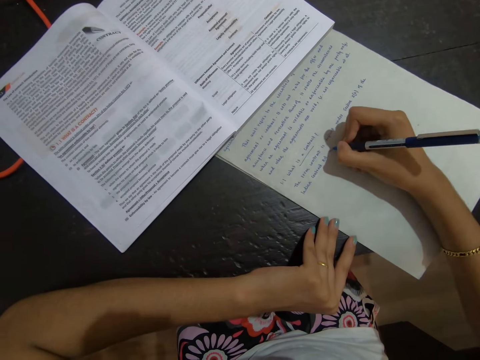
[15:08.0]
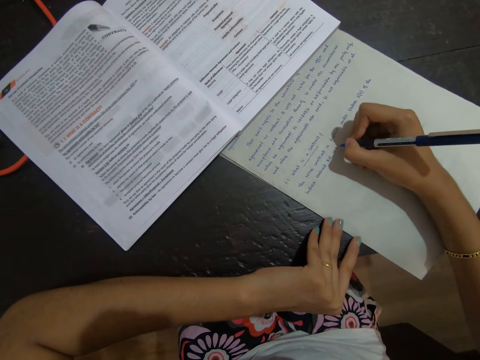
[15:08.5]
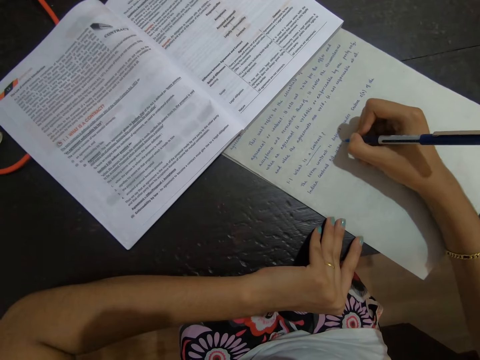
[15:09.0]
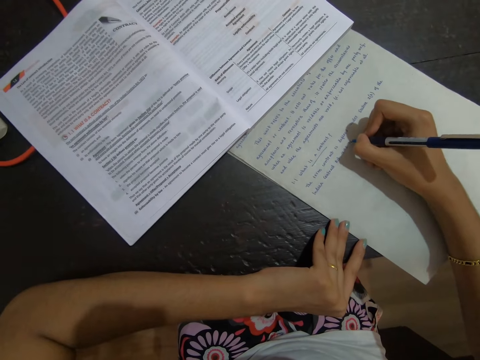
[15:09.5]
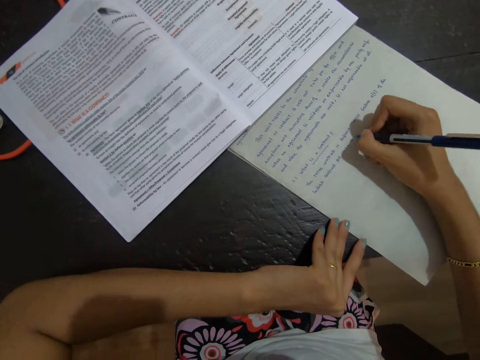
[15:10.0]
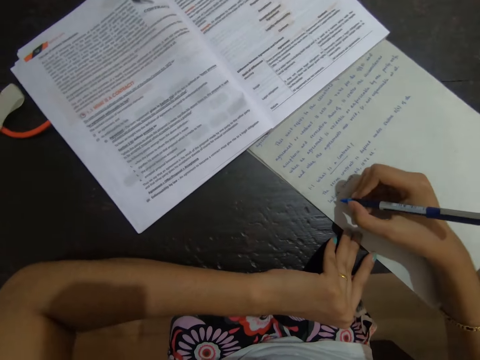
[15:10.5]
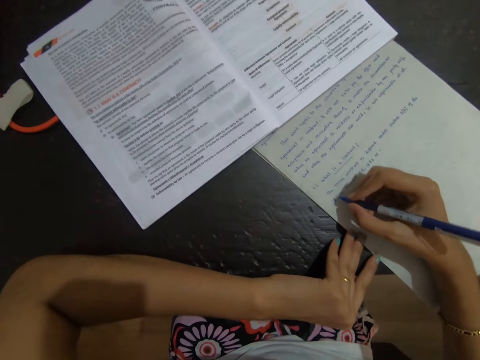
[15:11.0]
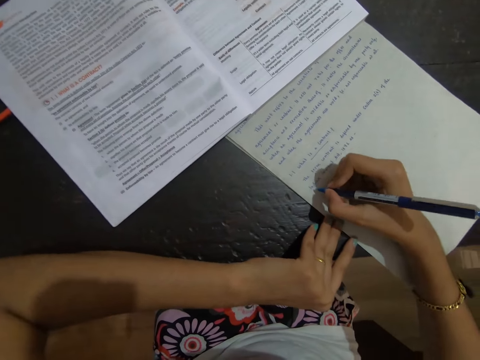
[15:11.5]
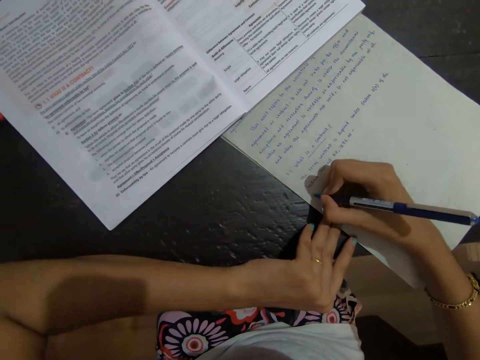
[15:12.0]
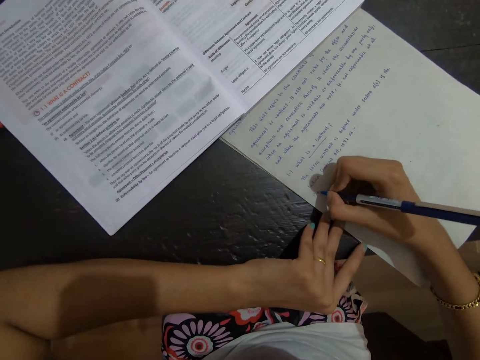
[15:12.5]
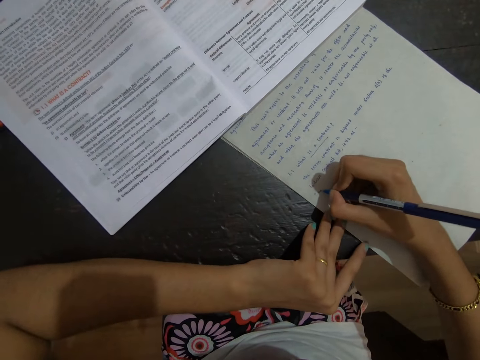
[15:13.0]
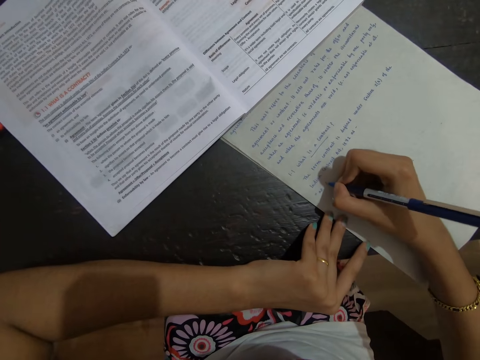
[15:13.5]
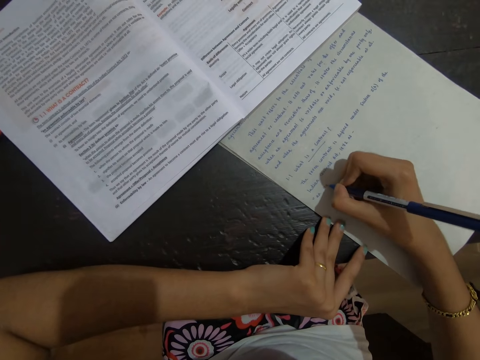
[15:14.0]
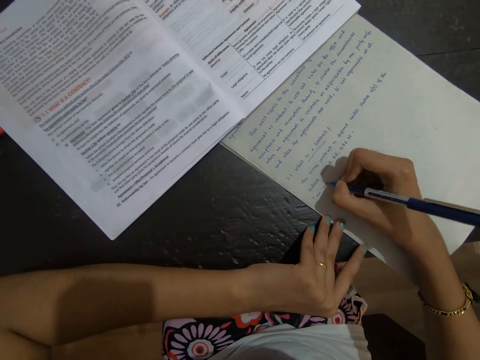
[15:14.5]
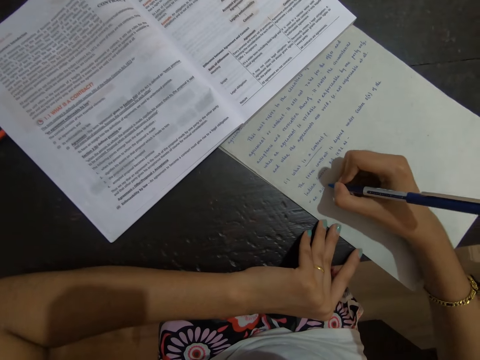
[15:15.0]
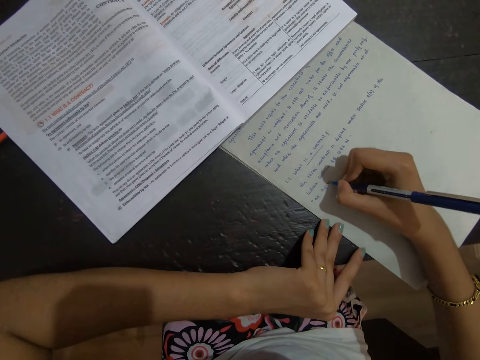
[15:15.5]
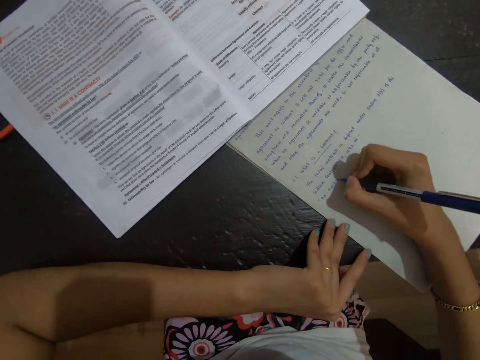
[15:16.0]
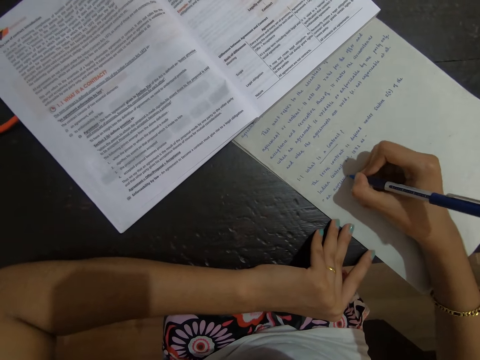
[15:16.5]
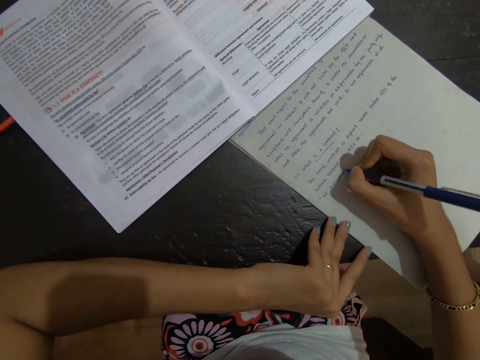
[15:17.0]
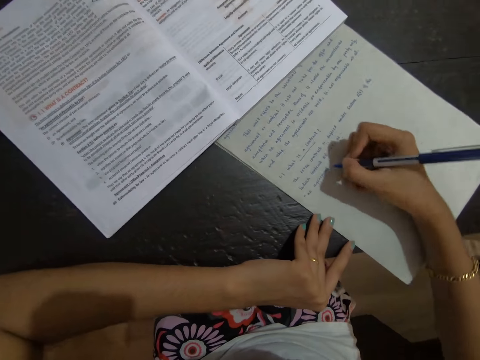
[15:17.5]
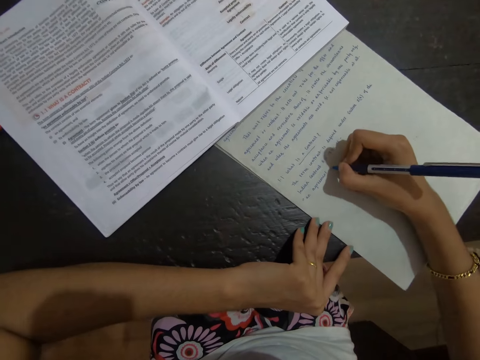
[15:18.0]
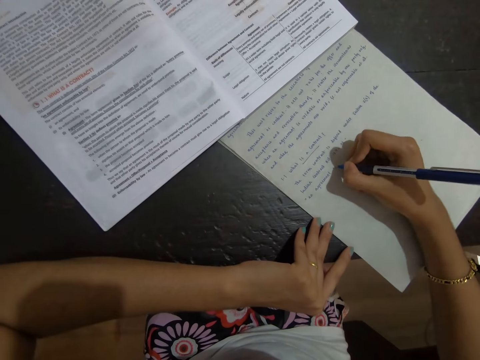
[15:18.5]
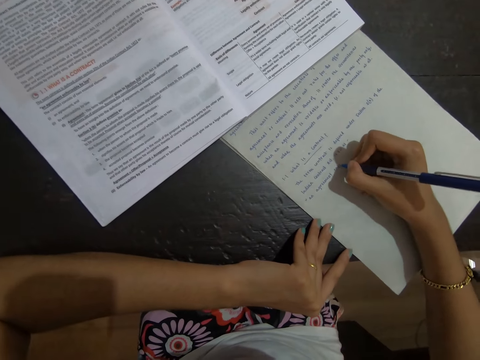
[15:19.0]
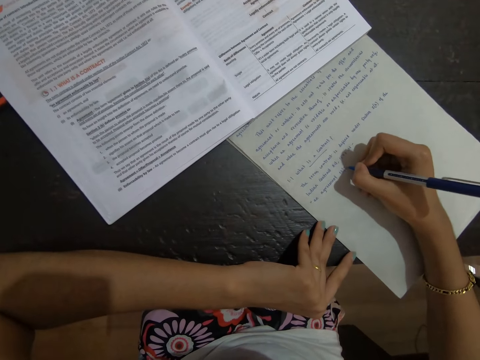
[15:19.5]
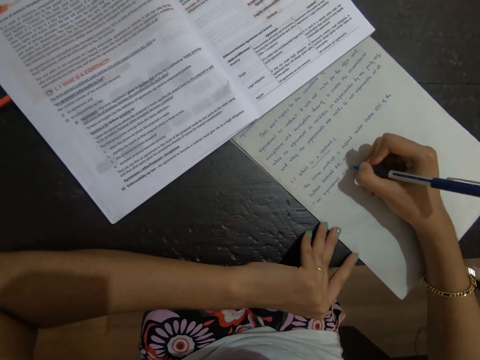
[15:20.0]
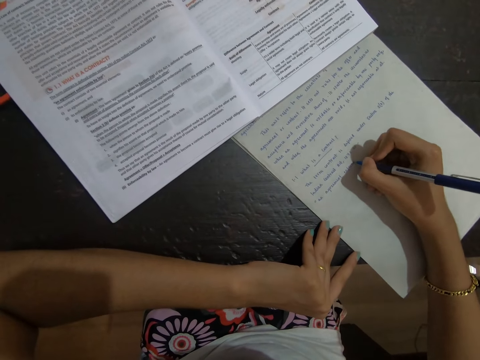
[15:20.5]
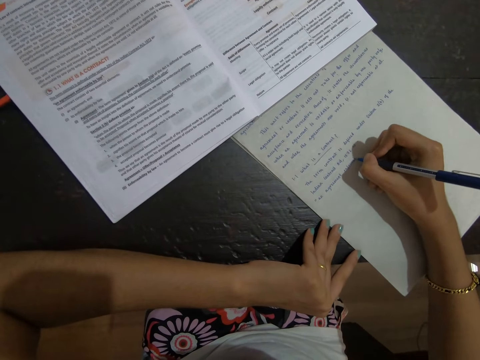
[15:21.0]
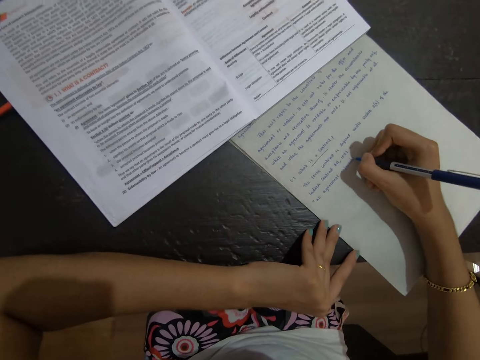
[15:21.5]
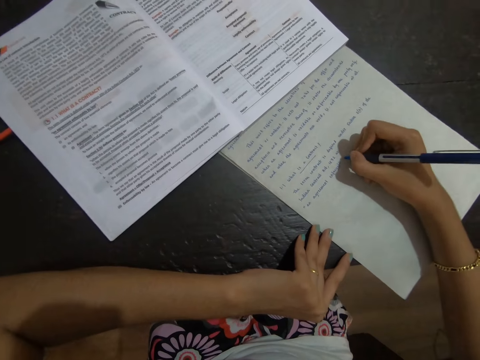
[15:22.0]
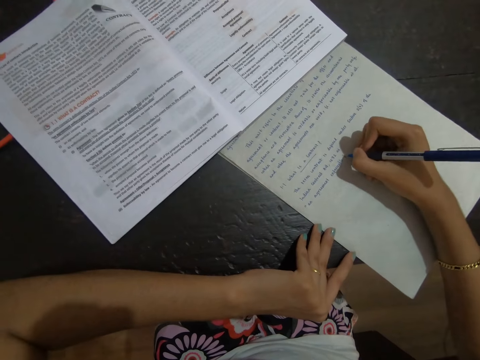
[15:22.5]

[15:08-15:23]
The camera wearer writes on the paper.

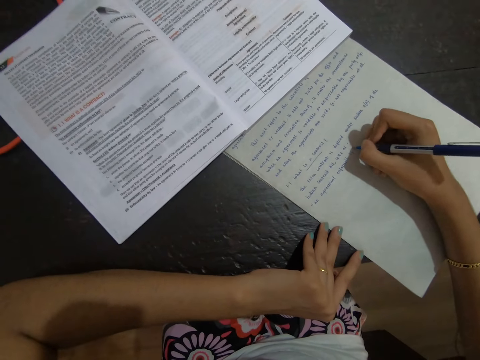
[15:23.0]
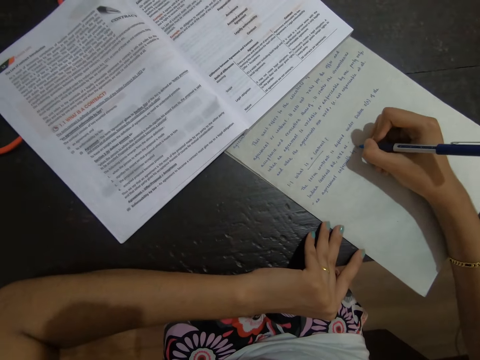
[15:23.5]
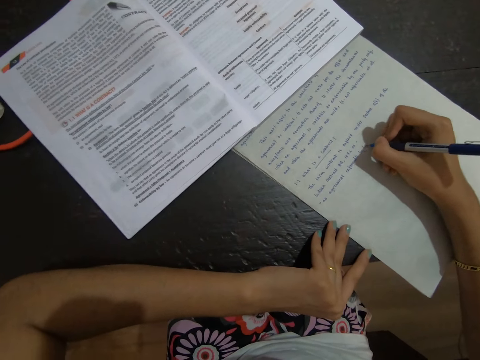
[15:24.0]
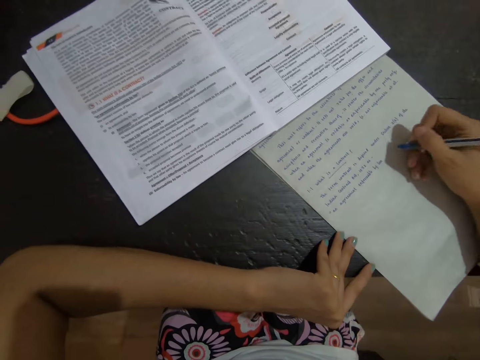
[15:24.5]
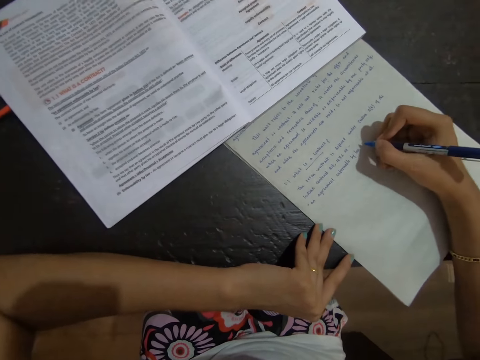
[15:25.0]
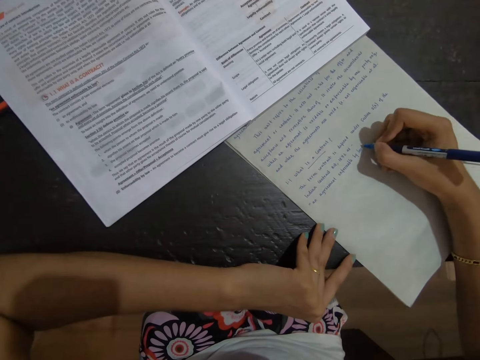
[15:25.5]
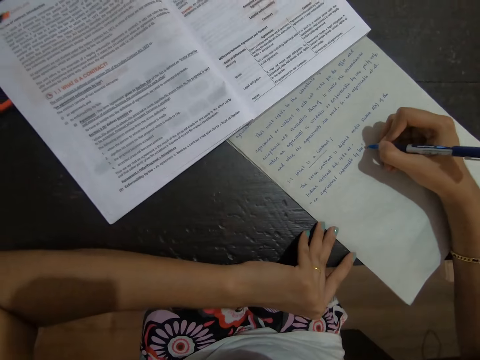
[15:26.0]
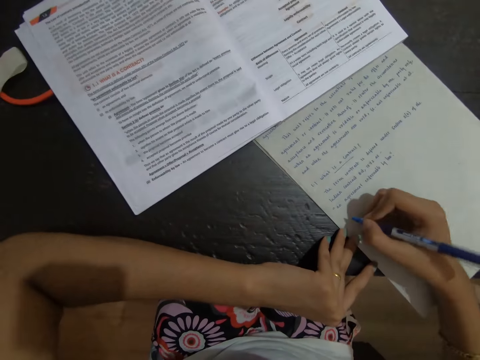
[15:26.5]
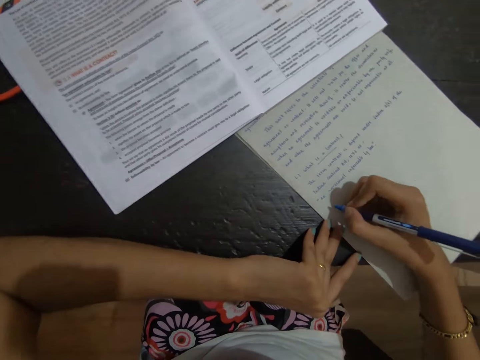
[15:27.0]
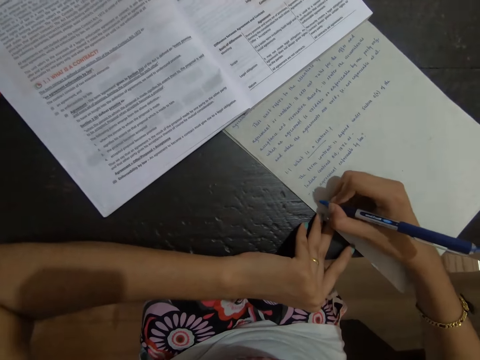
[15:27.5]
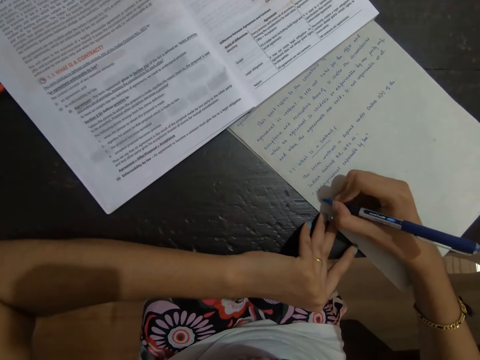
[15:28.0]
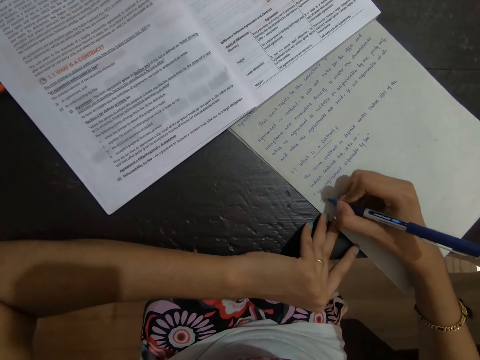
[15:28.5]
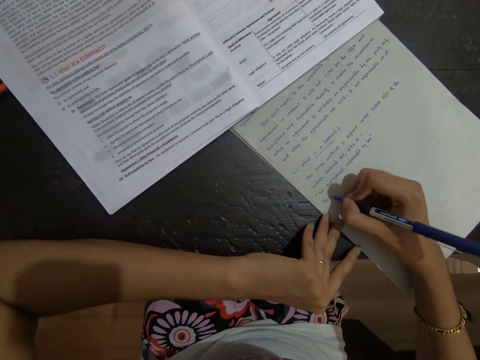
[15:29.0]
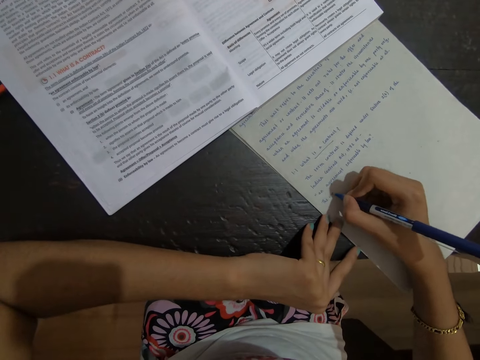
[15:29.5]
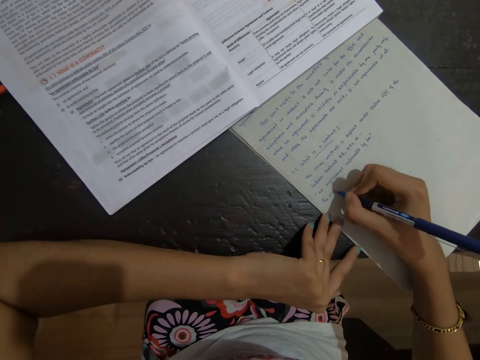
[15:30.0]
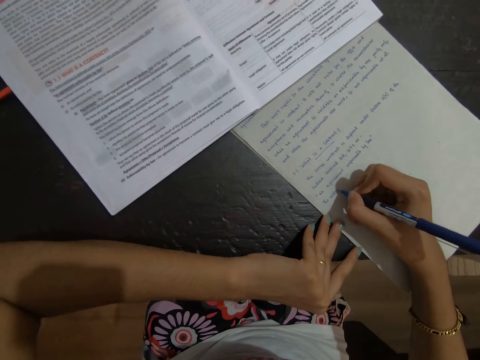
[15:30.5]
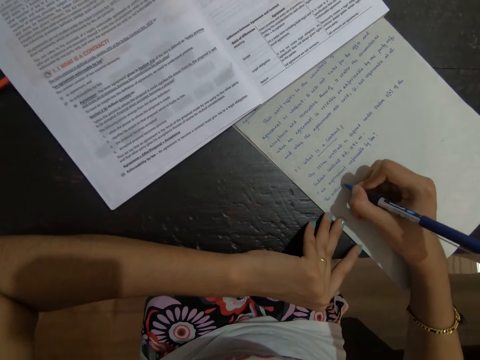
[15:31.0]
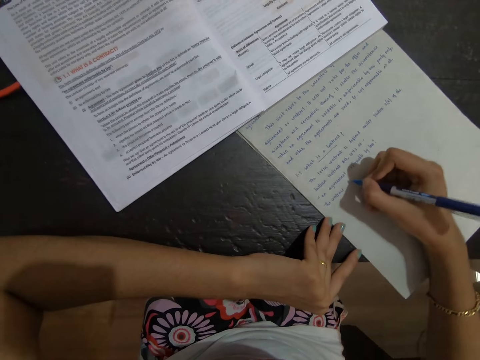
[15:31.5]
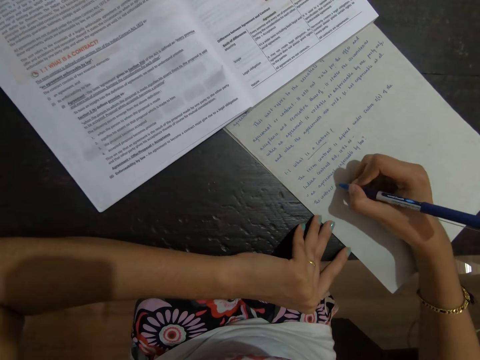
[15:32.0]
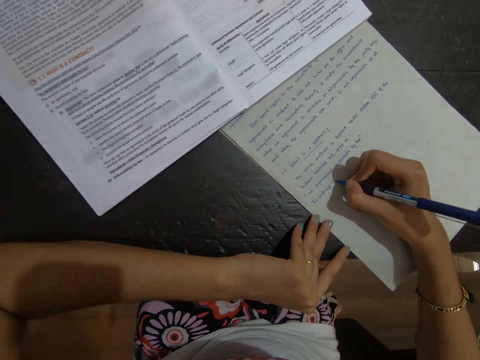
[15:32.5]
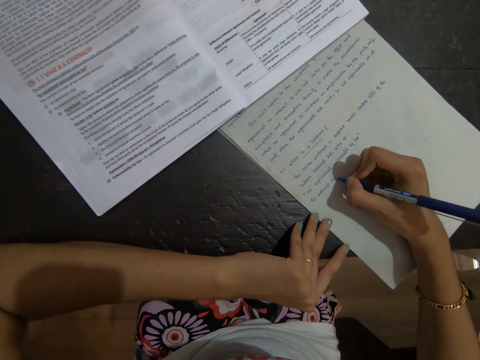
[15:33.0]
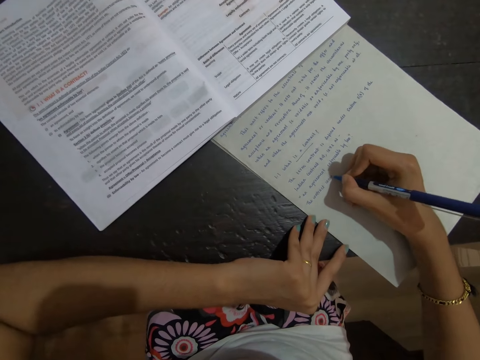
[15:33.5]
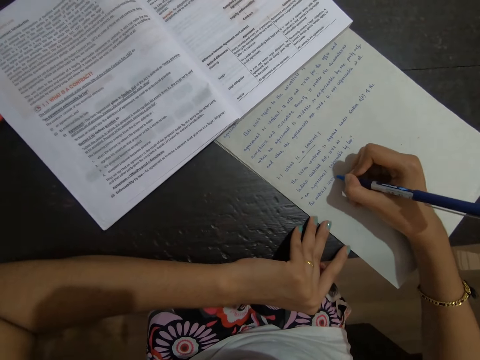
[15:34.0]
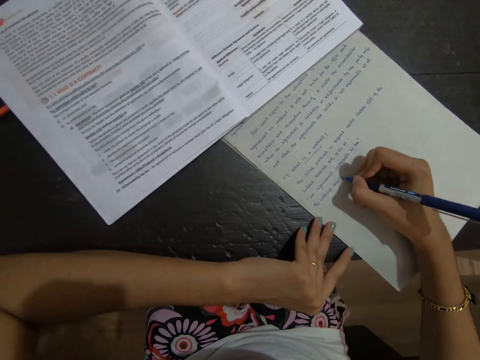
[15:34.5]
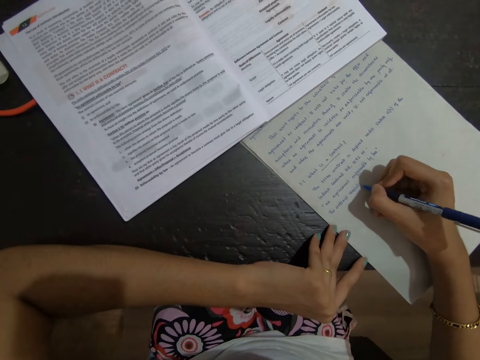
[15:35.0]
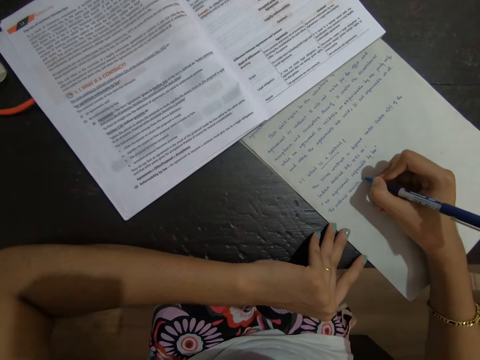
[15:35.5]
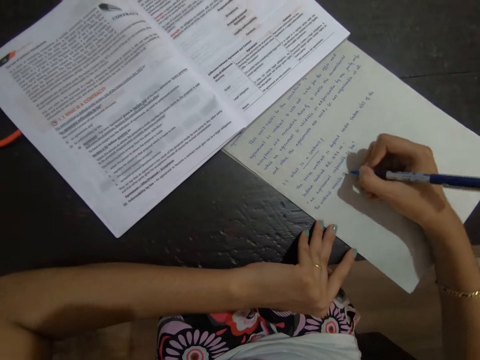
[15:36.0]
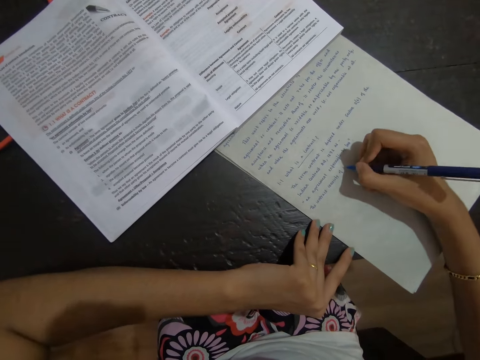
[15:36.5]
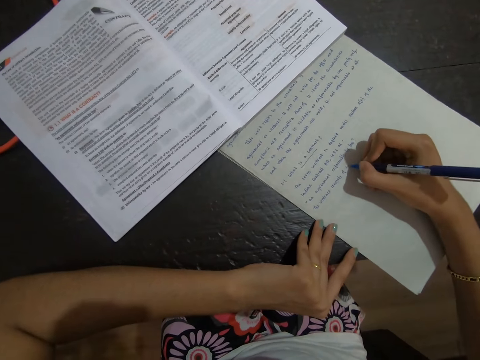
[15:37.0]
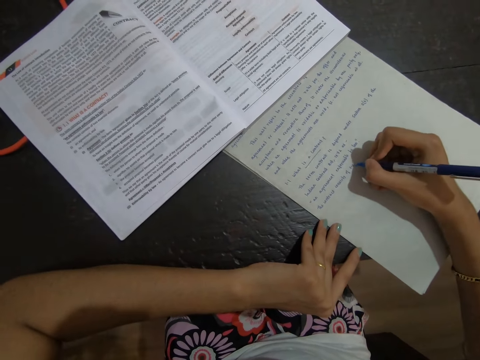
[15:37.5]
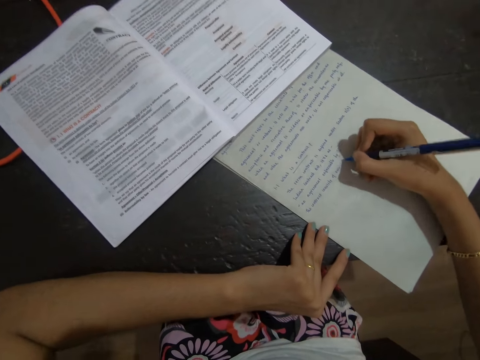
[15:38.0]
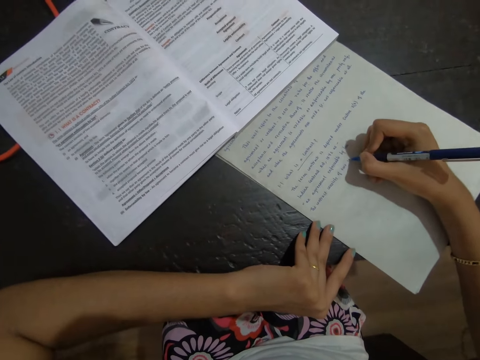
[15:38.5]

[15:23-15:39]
The camera wearer writes on the paper.
